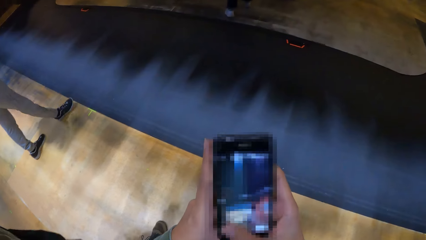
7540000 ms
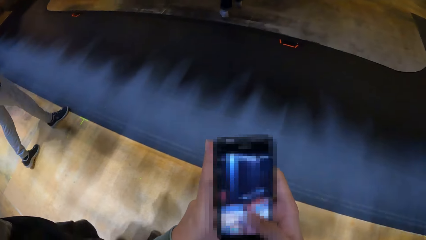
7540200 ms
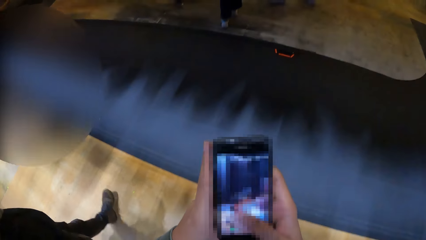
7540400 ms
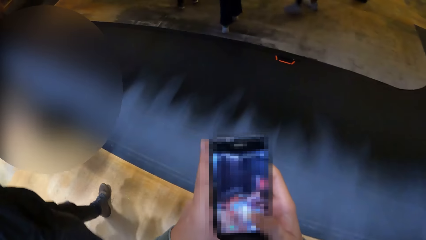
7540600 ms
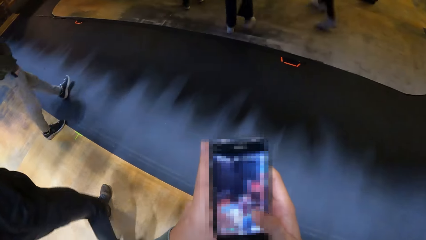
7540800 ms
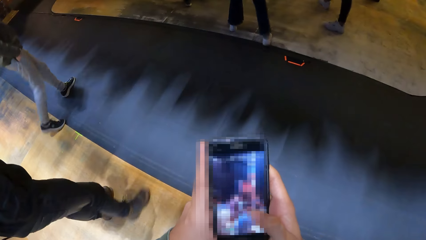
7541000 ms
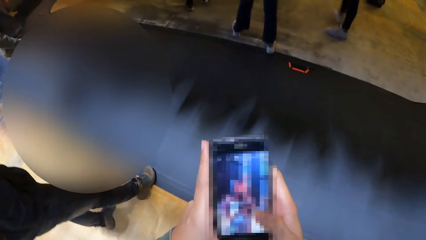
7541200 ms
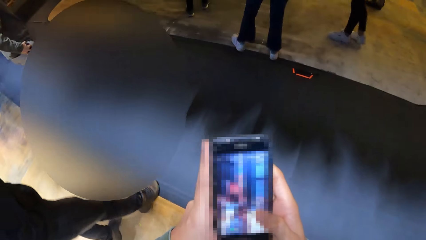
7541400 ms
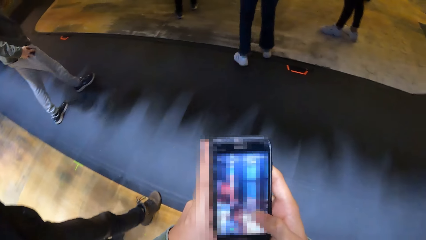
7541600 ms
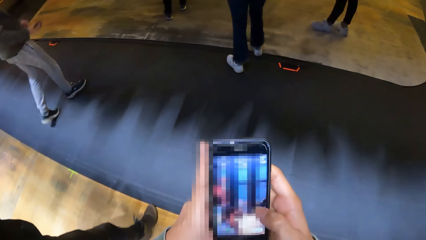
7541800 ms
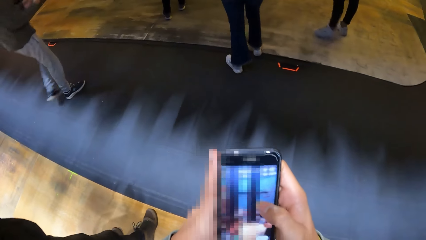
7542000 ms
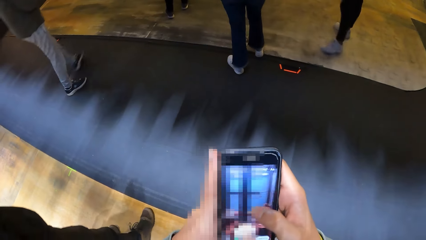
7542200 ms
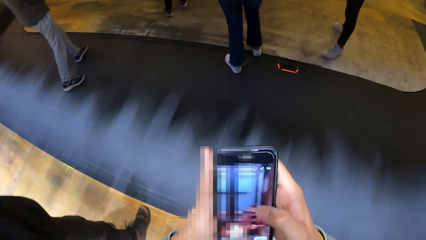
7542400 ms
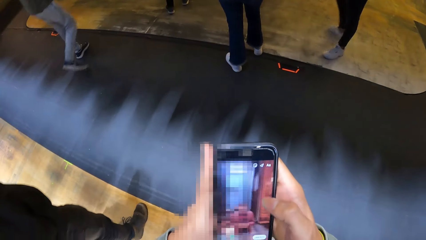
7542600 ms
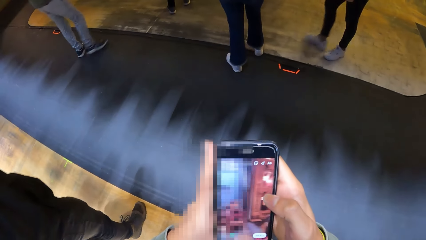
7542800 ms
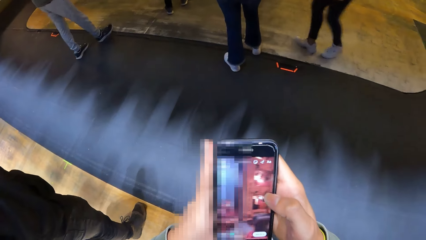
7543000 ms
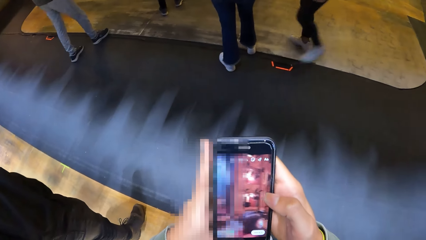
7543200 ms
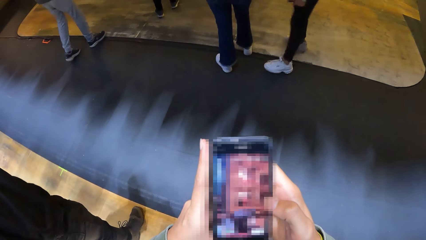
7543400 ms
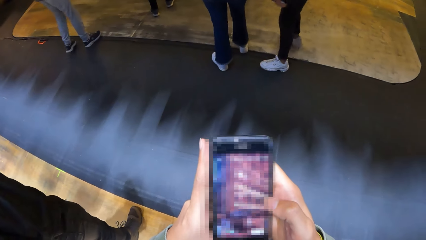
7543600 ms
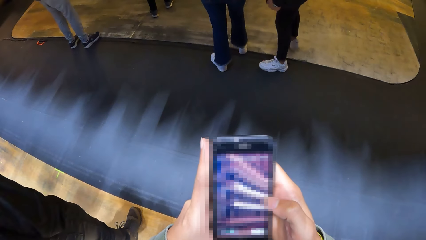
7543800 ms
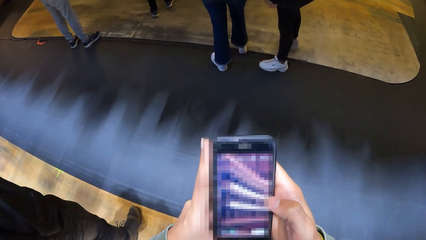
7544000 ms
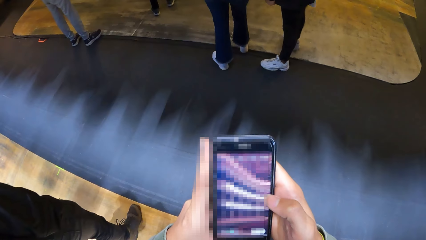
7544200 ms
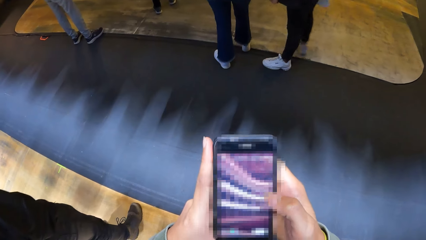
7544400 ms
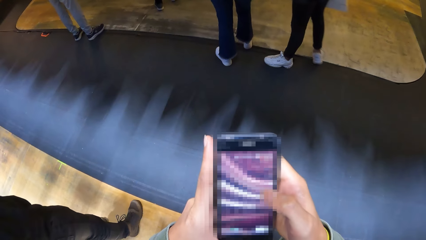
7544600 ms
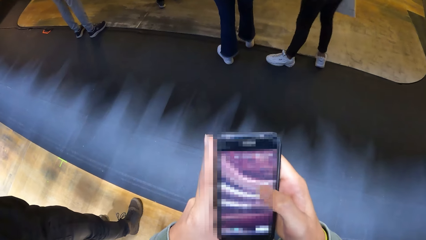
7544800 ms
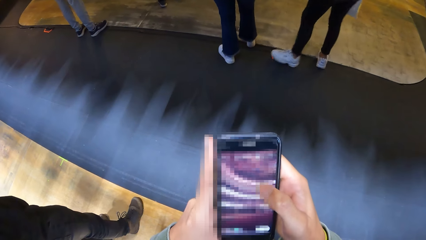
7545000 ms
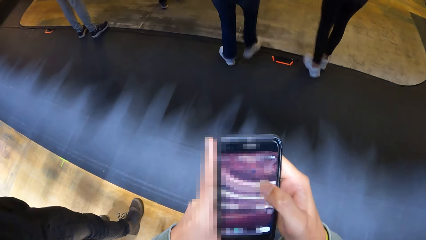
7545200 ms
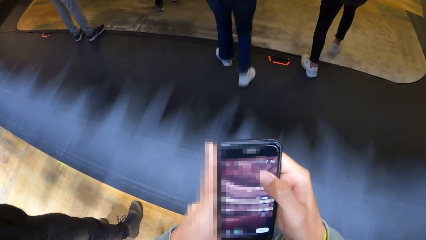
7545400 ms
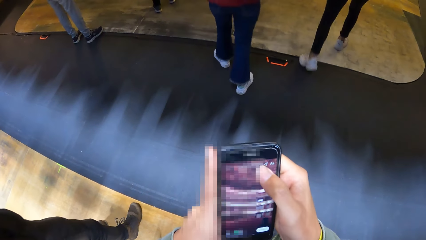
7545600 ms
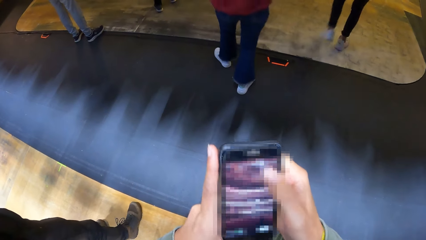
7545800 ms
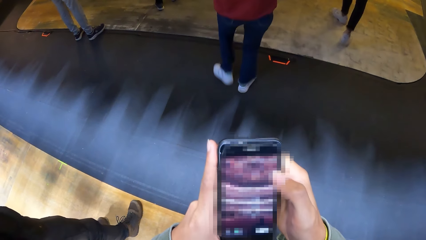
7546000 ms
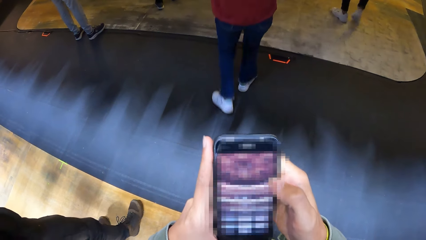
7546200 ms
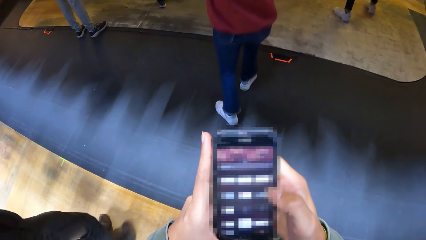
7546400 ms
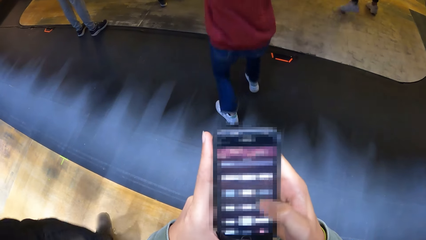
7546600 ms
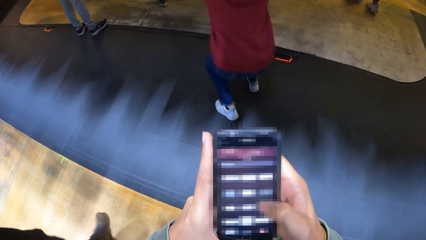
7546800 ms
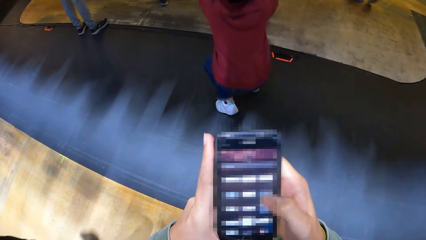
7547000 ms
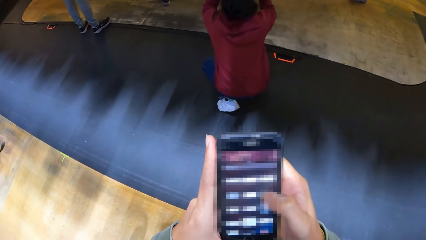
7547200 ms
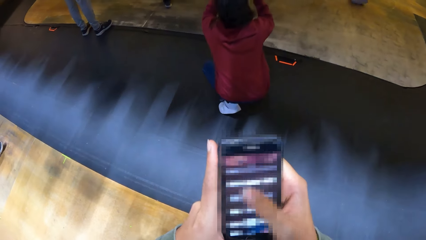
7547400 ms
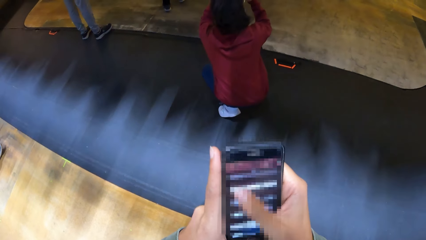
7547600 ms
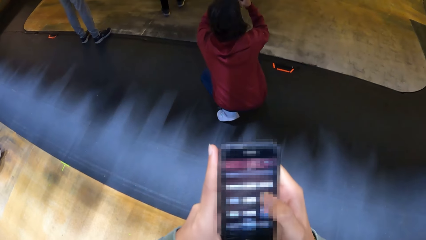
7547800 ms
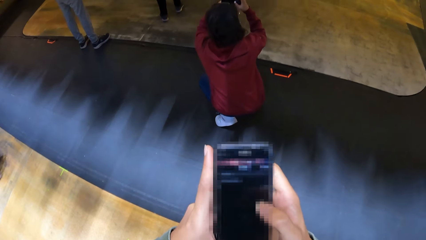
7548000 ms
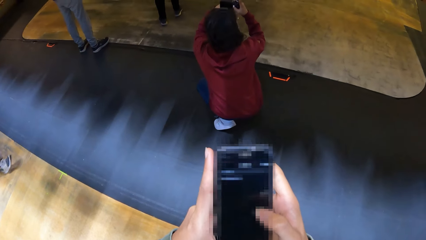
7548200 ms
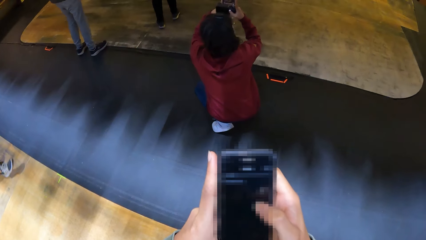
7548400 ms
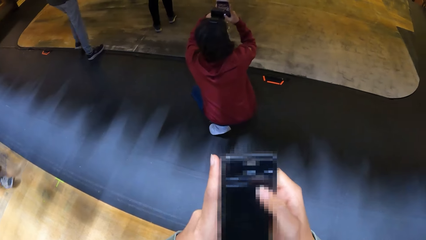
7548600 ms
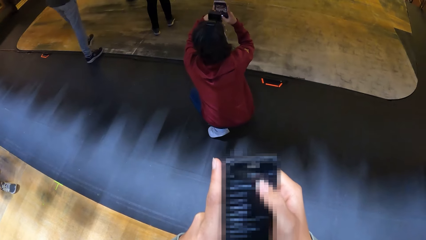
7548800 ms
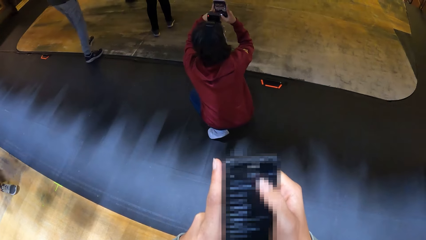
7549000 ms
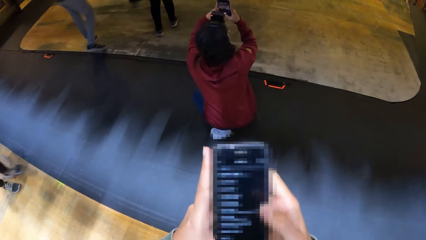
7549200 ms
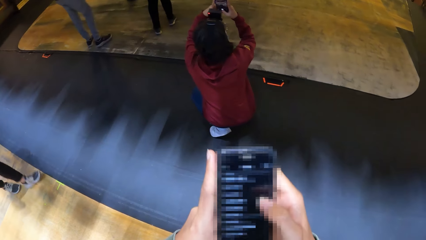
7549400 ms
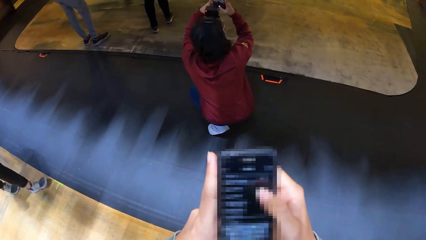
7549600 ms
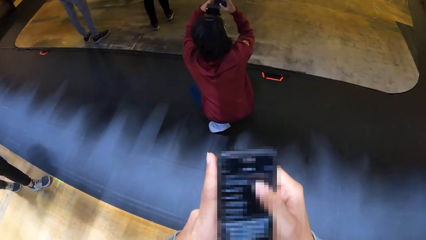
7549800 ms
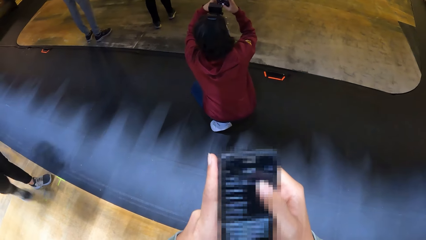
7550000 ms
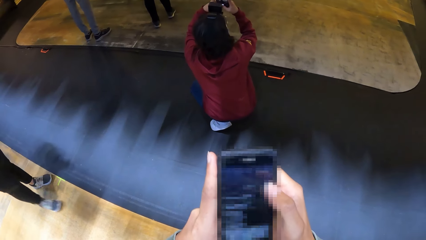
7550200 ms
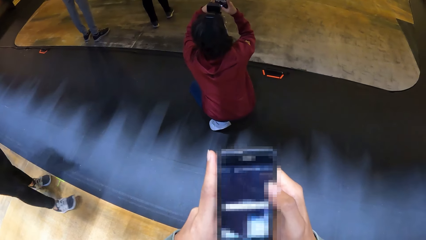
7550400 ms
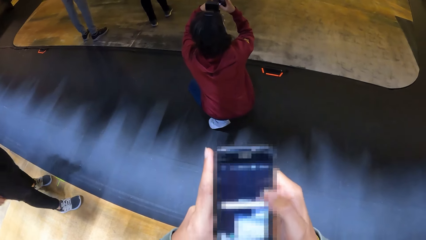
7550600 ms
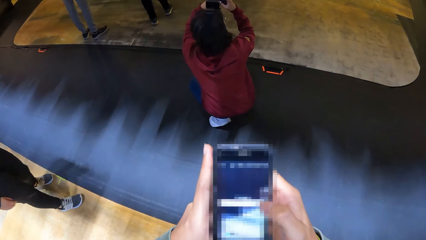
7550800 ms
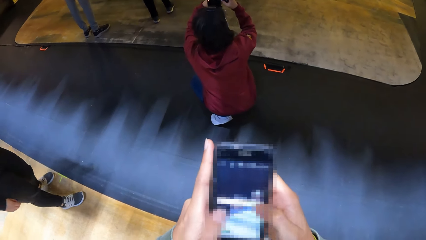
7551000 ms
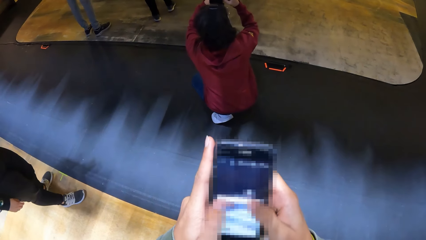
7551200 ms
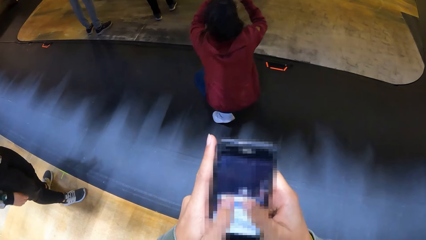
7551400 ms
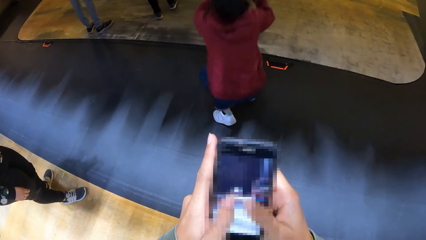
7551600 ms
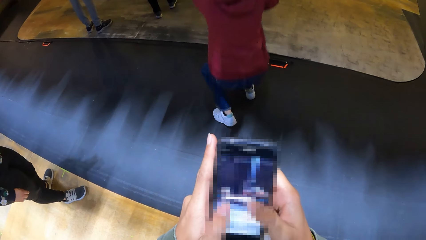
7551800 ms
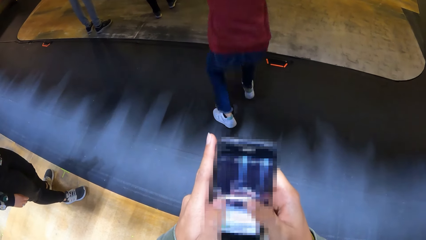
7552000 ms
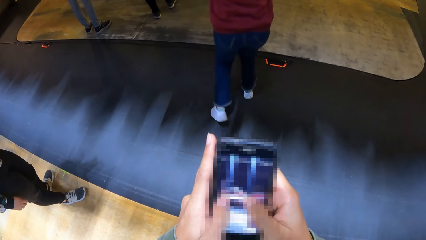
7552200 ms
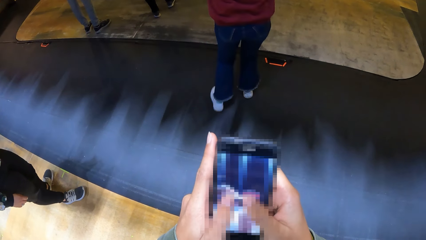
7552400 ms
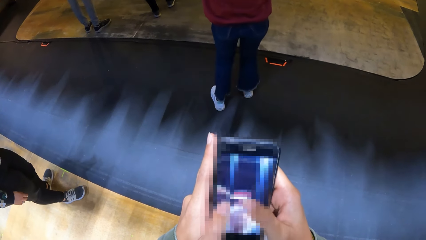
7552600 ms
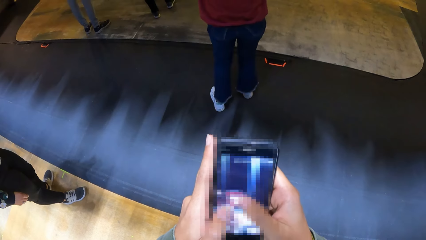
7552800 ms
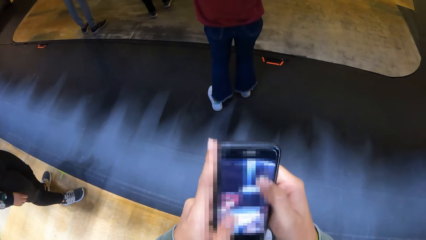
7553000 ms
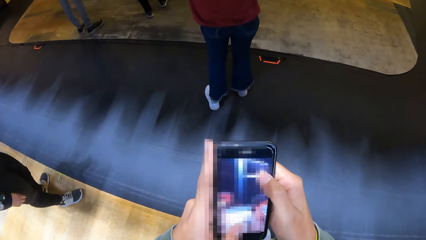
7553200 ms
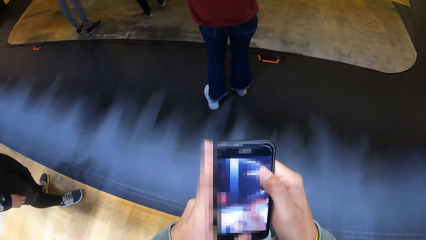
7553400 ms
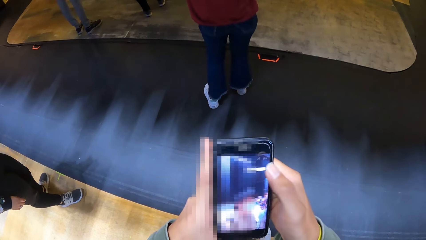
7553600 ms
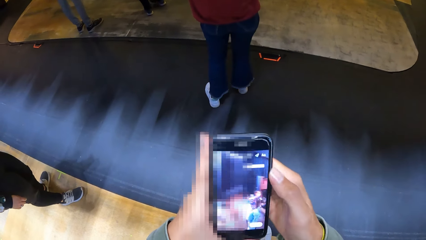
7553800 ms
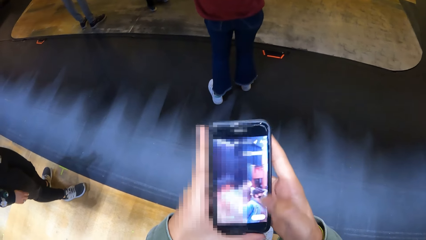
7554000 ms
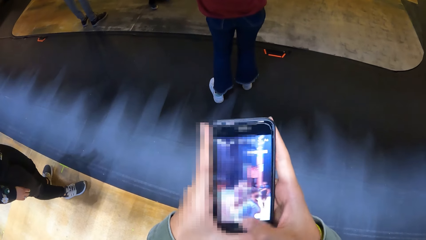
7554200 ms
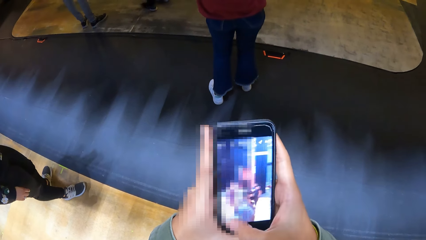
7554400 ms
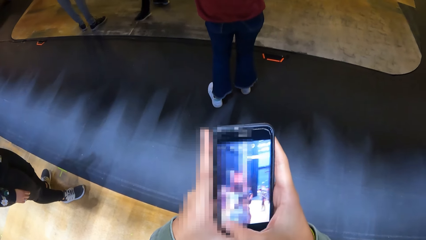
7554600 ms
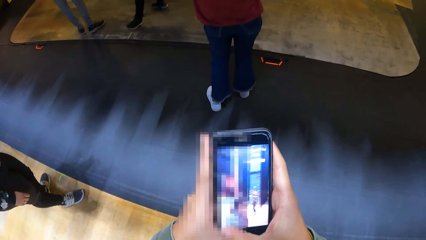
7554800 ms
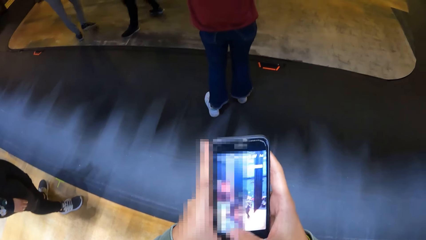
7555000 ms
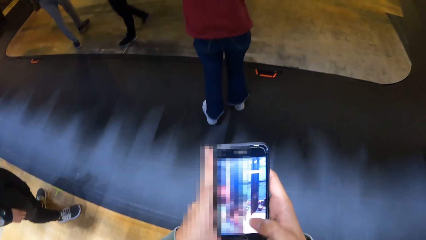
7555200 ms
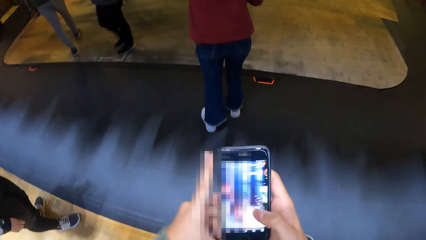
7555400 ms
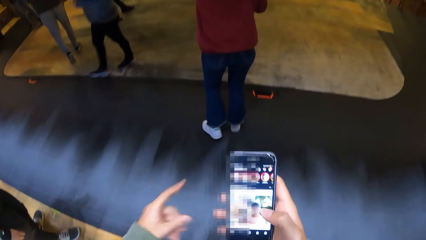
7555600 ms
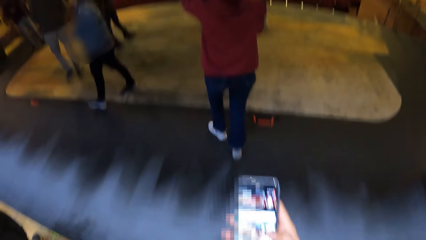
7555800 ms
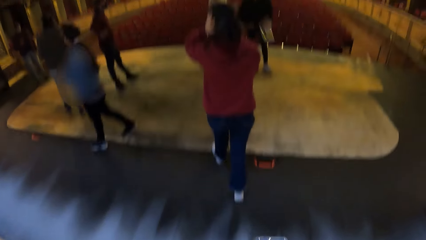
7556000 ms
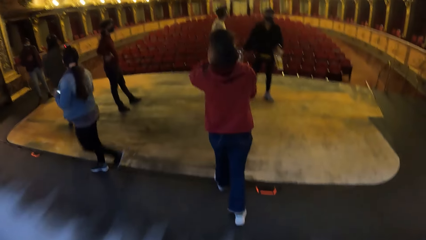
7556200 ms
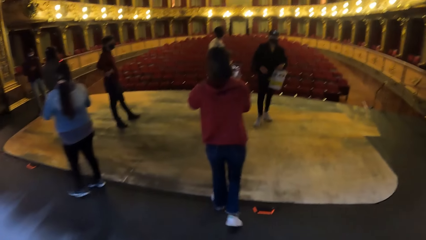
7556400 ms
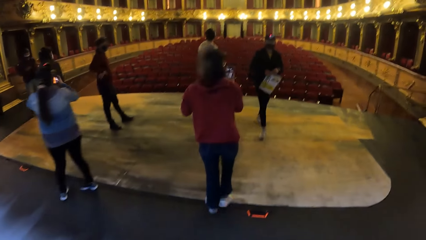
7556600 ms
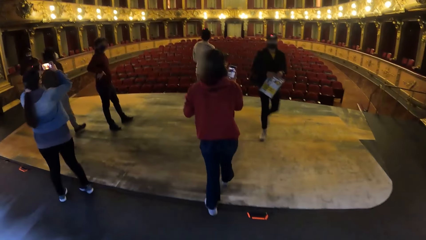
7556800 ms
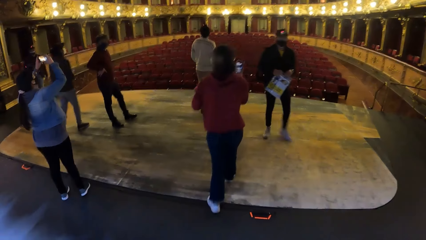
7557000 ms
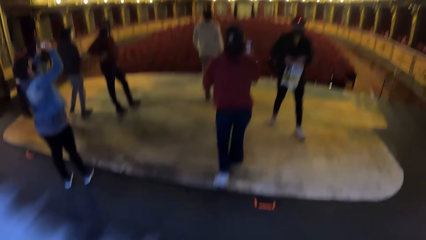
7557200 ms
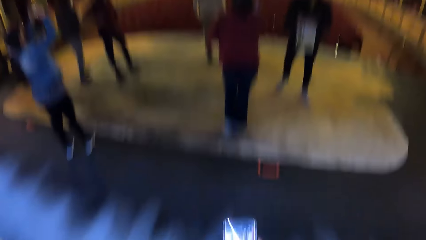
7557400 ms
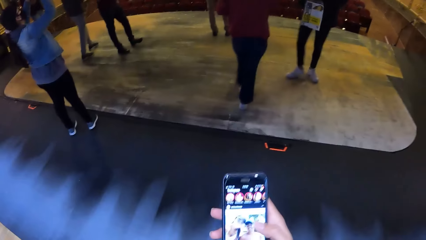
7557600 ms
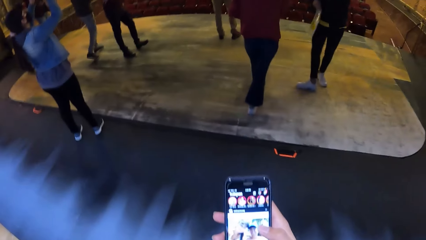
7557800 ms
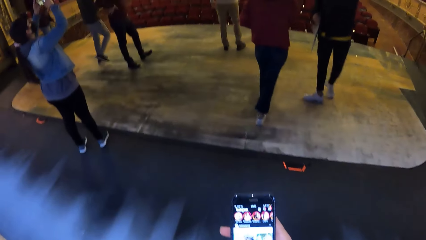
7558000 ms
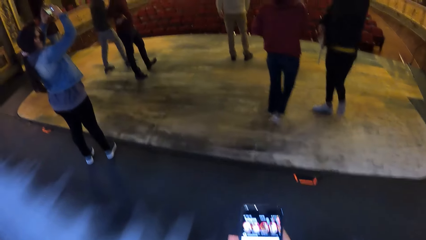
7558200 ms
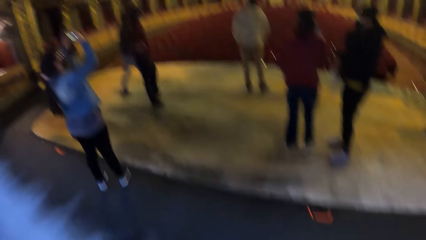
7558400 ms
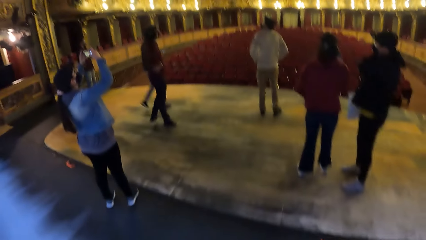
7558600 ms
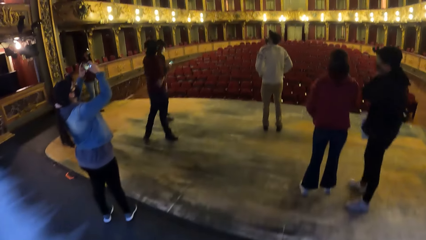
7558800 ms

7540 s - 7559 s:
The camera wearer uses a phone. A woman takes a picture with the phone in her hands. The camera wearer walks around the theatre. Another woman takes a picture with the phone in her hands.
